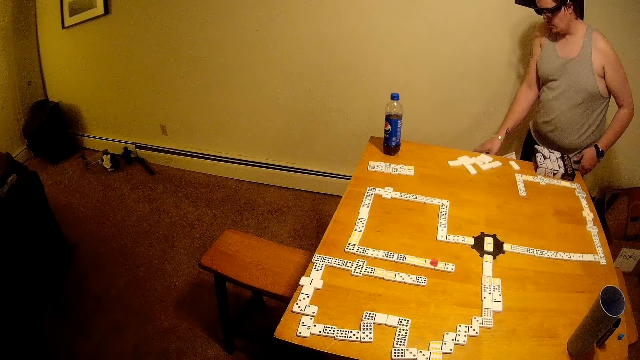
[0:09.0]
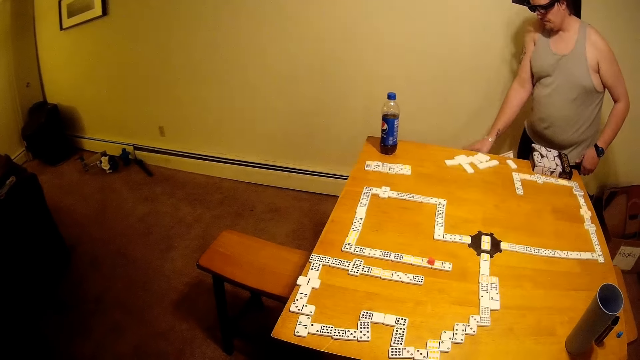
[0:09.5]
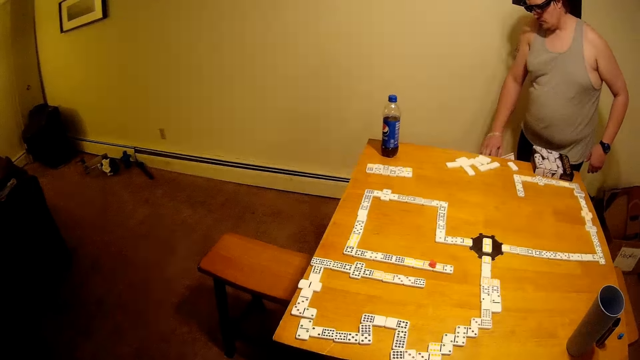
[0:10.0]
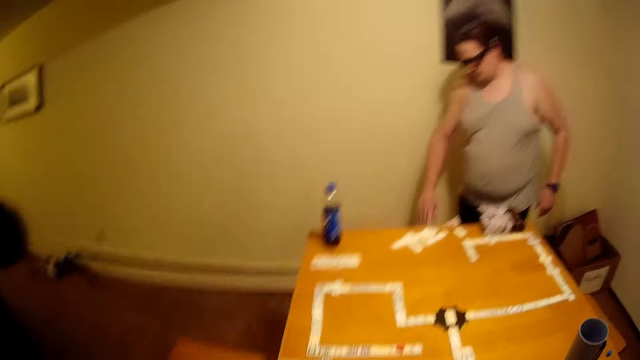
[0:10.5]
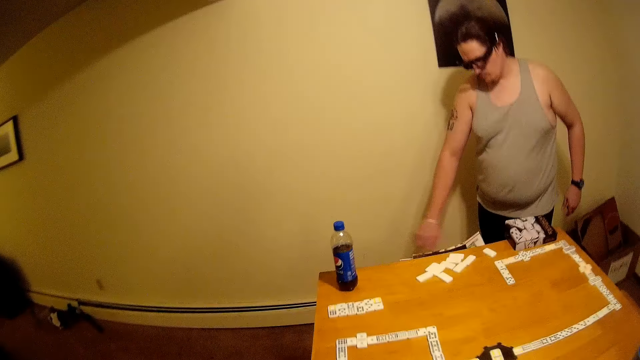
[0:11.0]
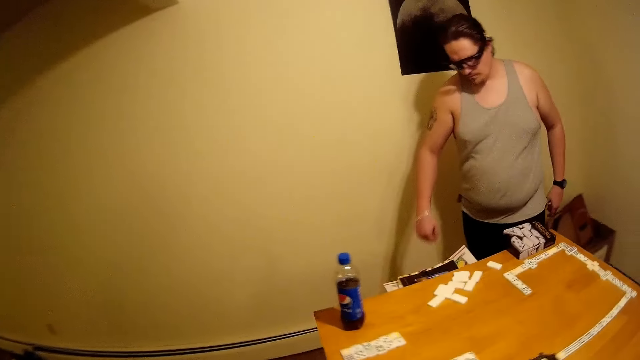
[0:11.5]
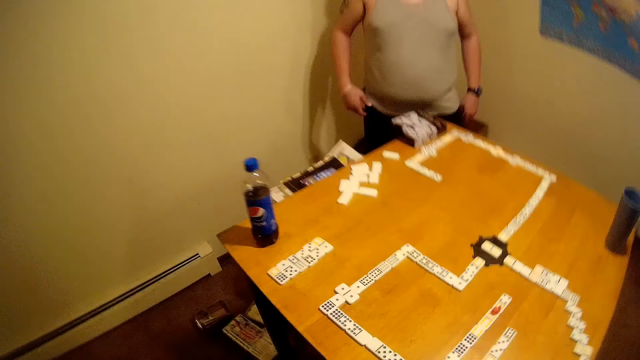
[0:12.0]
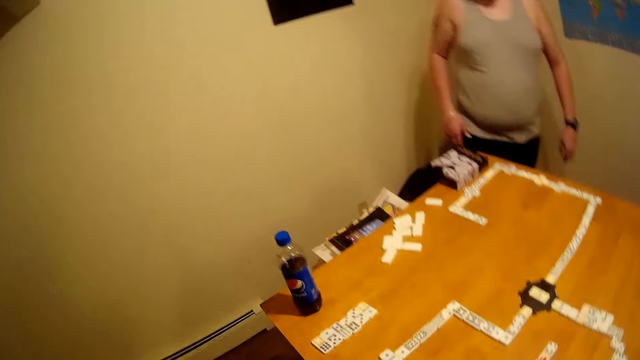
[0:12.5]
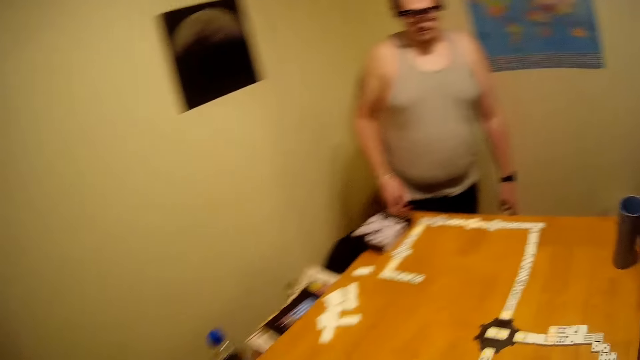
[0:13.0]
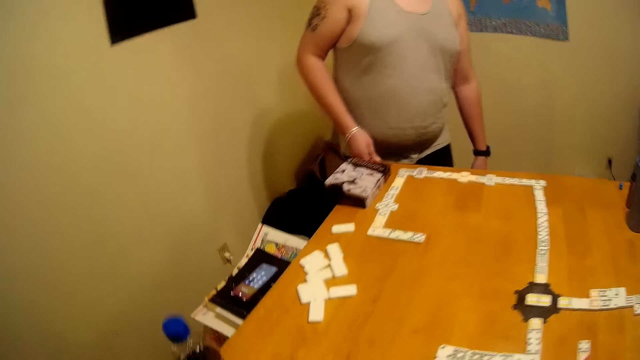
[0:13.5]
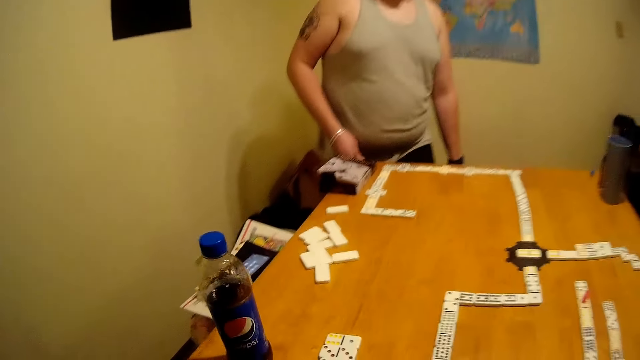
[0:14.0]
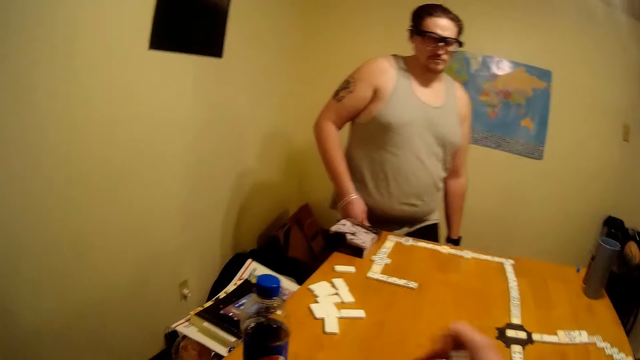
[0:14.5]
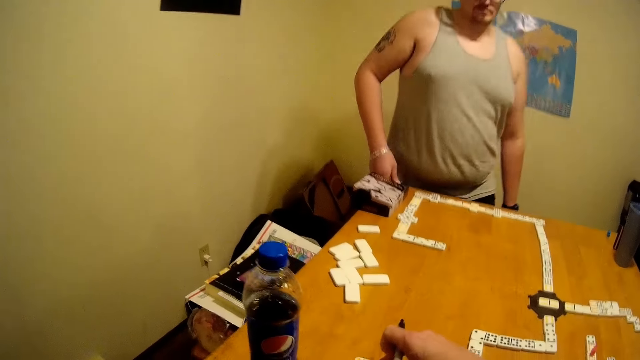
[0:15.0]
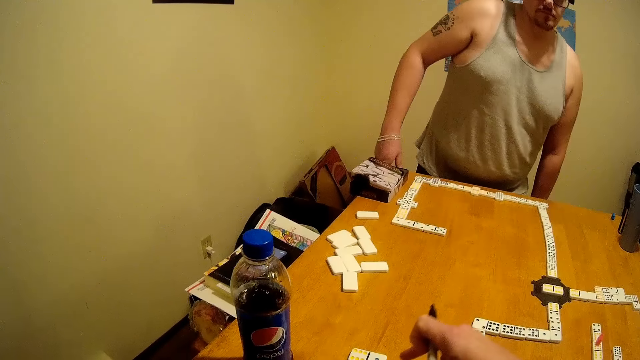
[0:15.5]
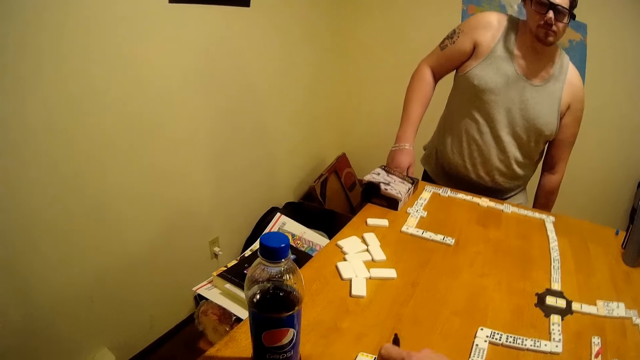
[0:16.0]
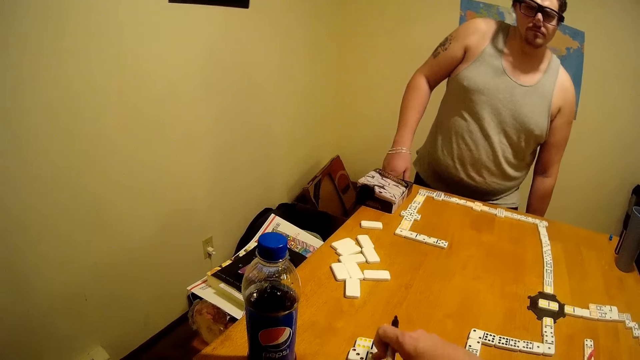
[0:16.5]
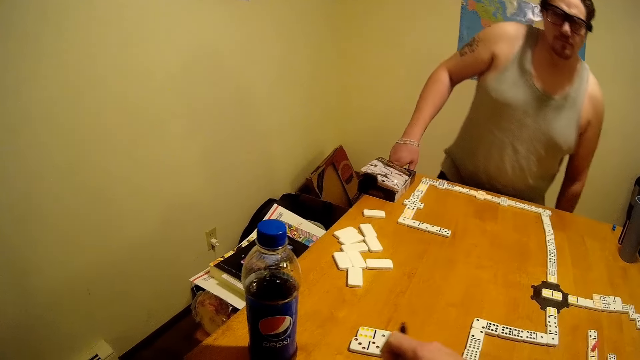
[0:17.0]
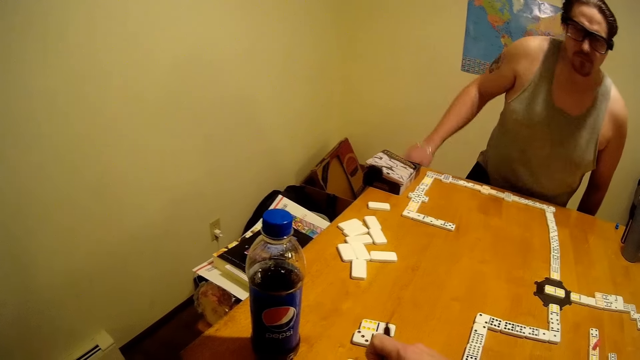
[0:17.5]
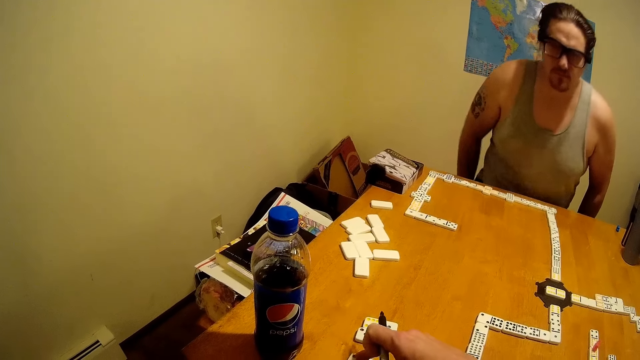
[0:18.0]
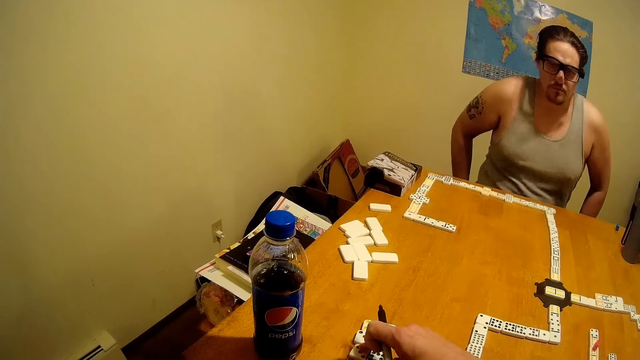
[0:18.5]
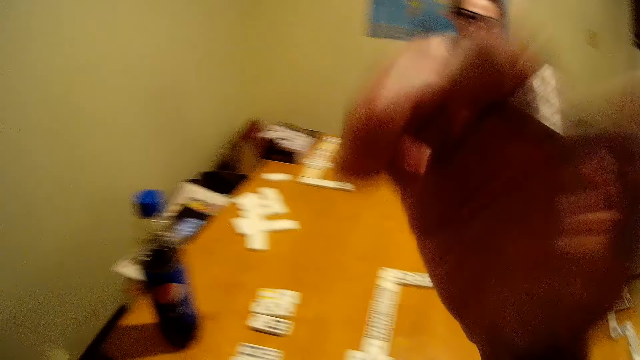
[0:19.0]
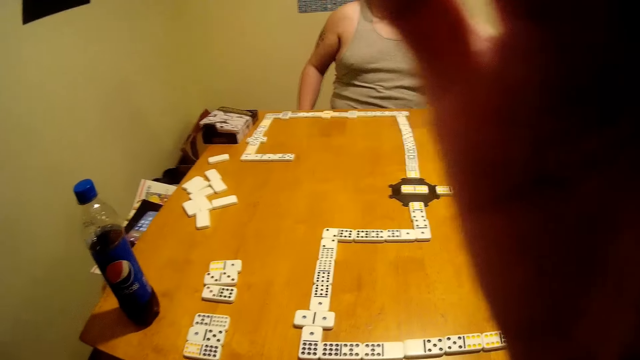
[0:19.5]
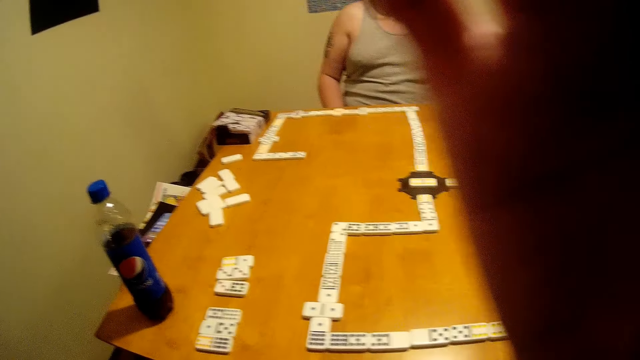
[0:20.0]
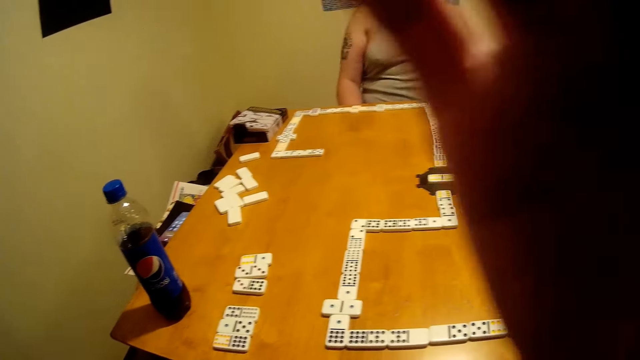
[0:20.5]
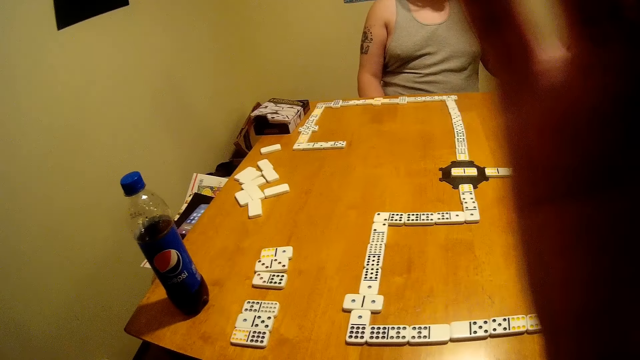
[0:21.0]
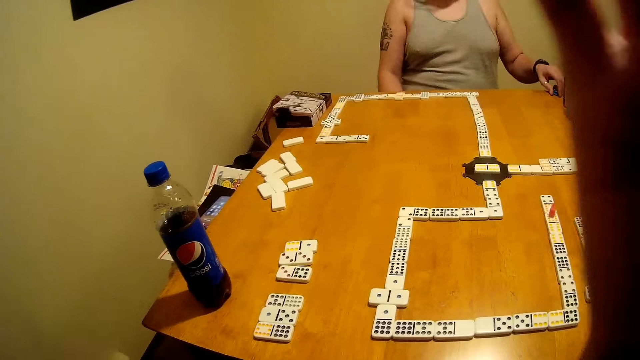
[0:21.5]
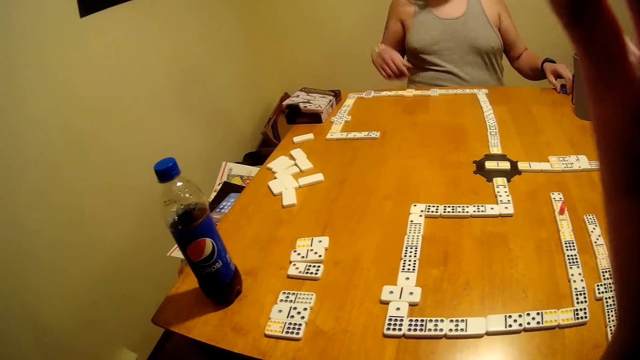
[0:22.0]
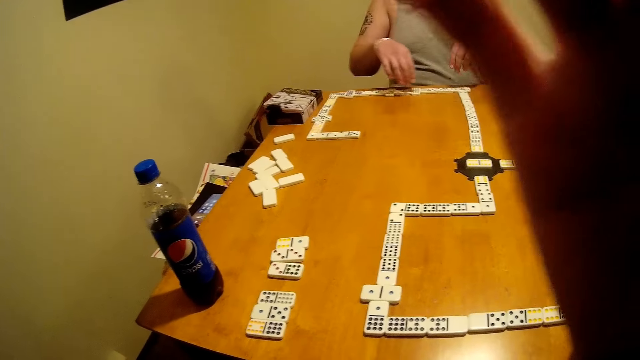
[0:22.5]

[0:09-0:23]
The camera wearer walks around the house. They touch something on the table. A man sits on the chair. The camera wearer adjusts the camera on the head.

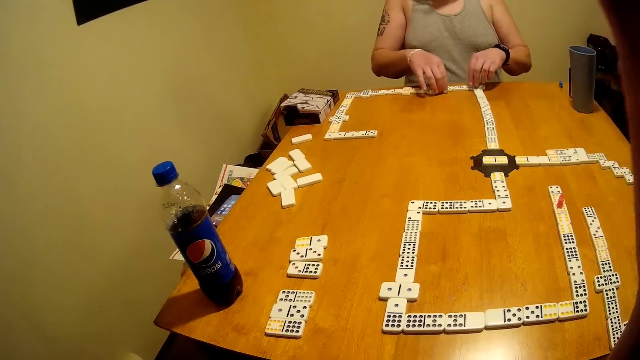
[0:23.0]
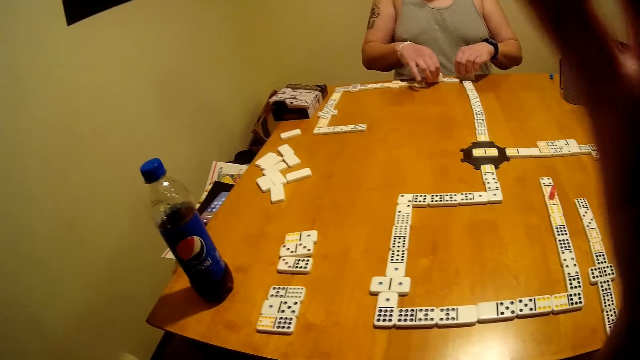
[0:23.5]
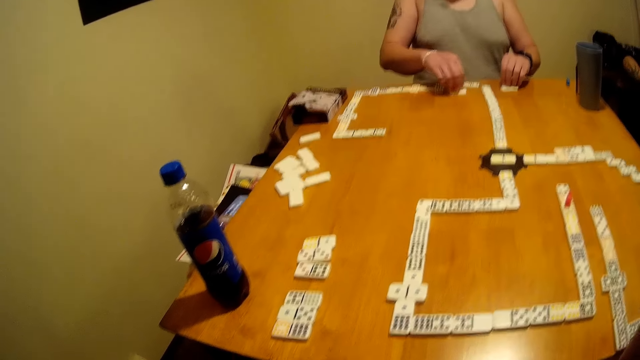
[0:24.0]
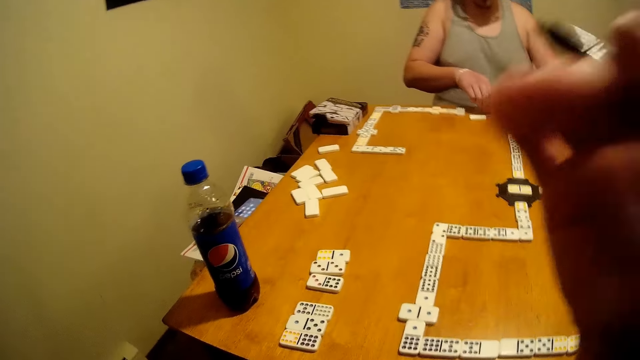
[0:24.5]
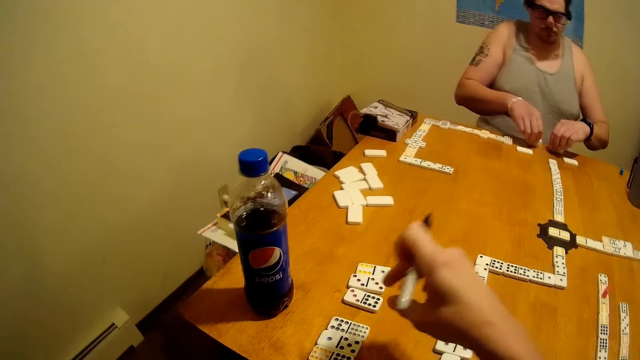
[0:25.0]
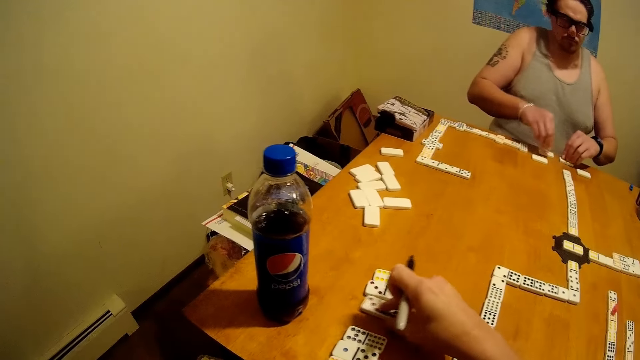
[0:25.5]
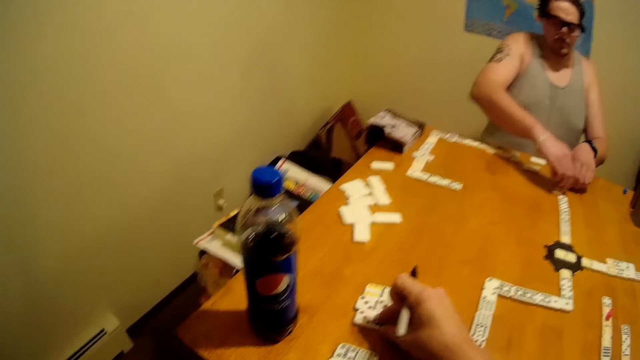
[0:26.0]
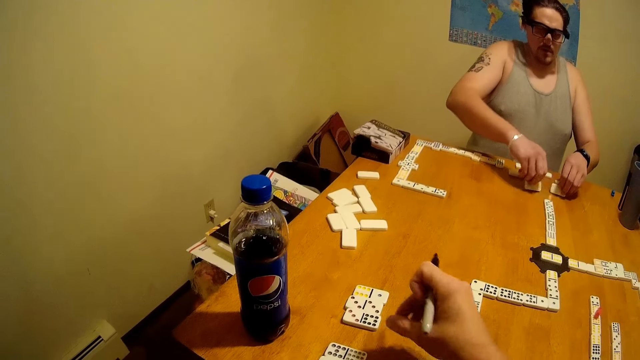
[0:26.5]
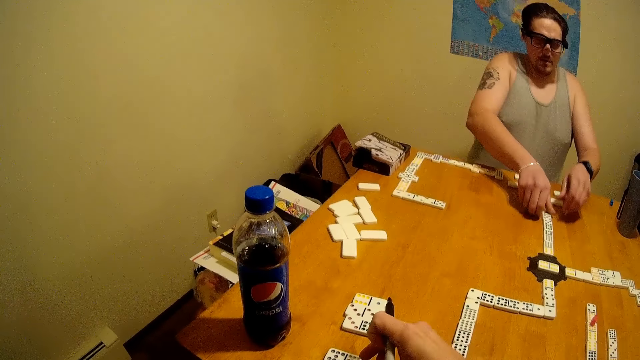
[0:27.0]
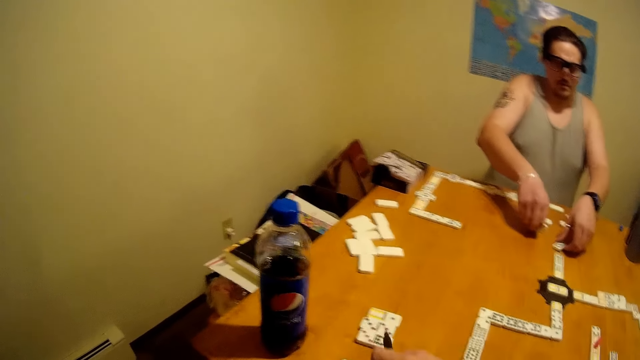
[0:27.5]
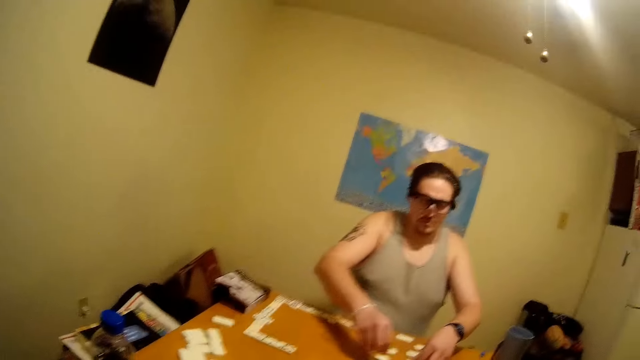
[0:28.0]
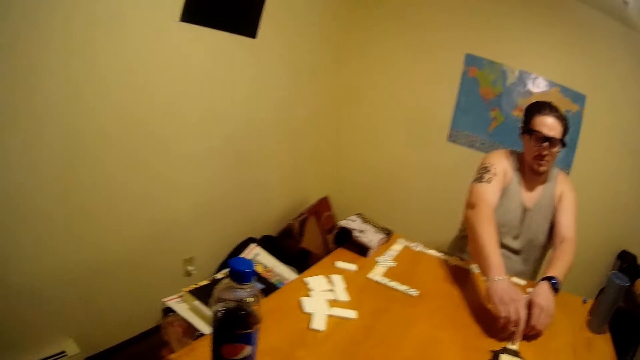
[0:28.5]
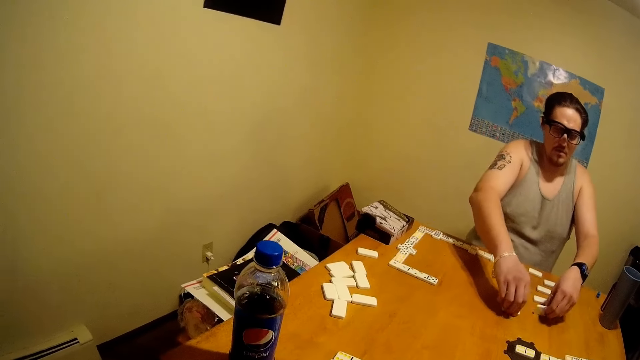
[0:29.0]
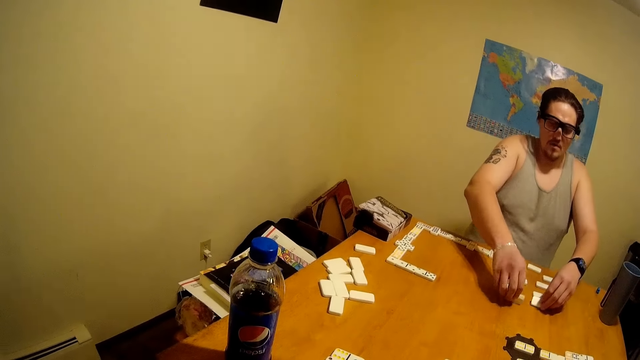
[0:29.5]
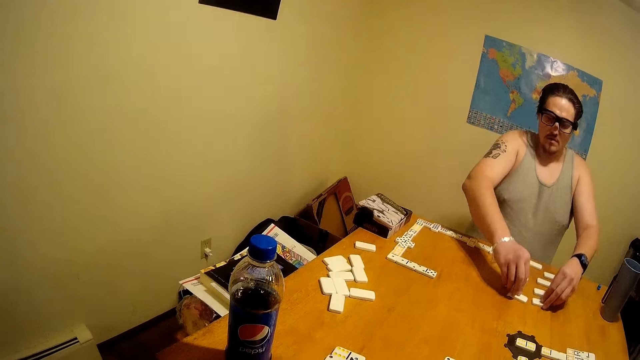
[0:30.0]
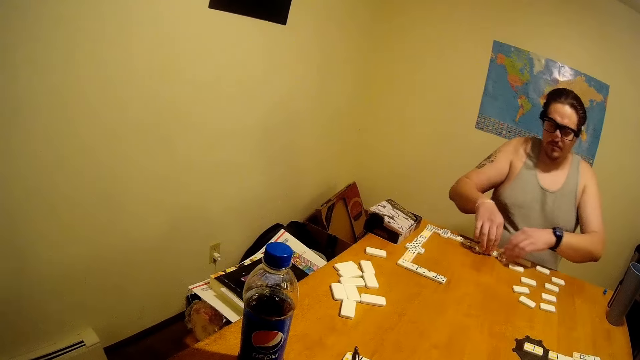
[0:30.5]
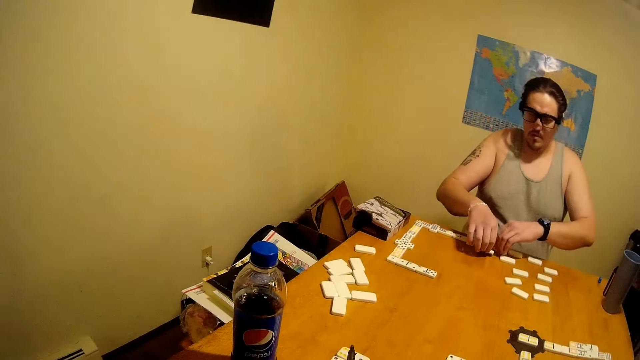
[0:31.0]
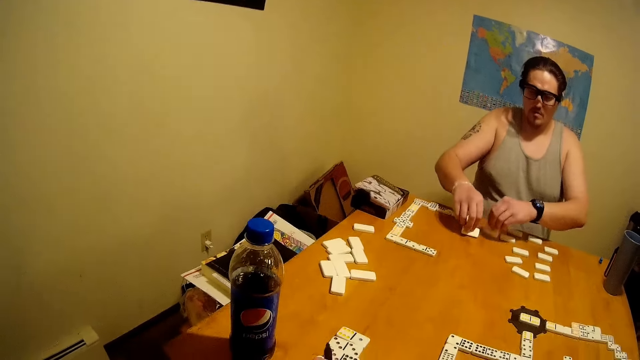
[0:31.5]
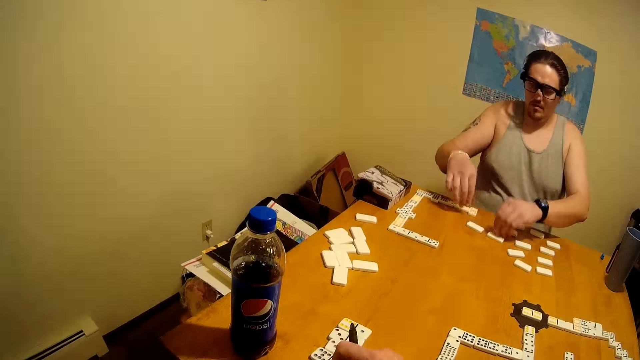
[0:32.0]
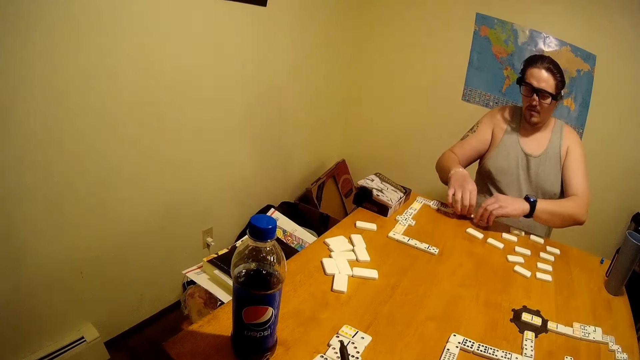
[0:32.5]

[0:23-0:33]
A man arranges the dominoes on the table. The camera wearer picks something from the table. They play with something on the table.
